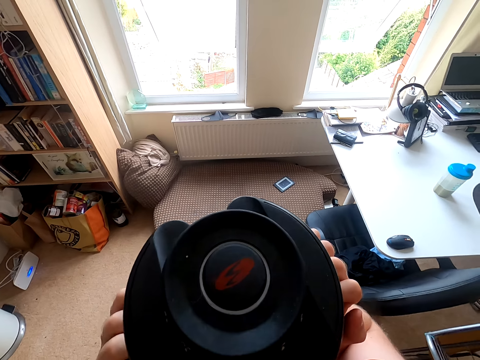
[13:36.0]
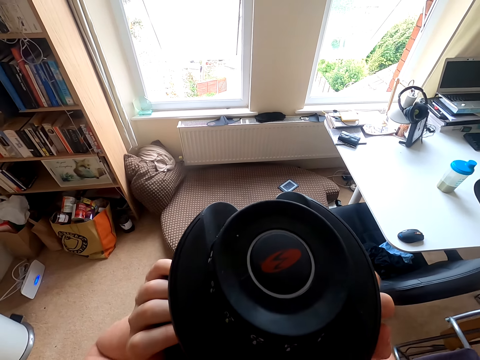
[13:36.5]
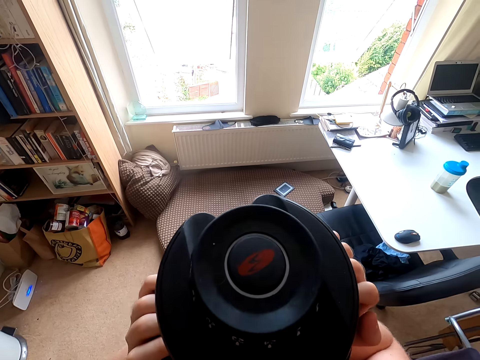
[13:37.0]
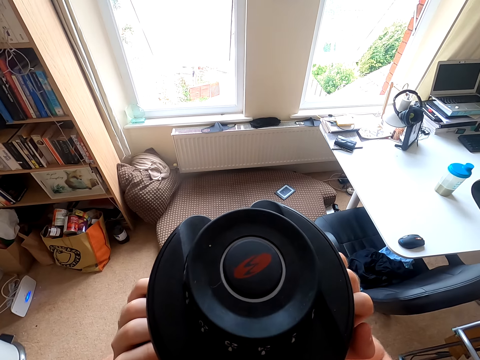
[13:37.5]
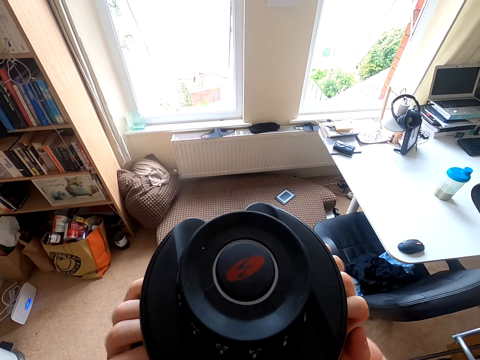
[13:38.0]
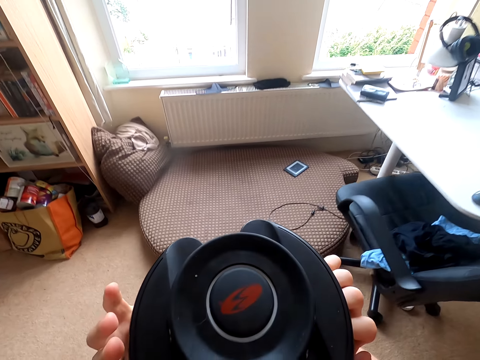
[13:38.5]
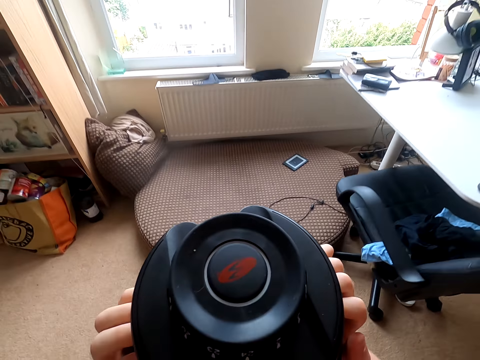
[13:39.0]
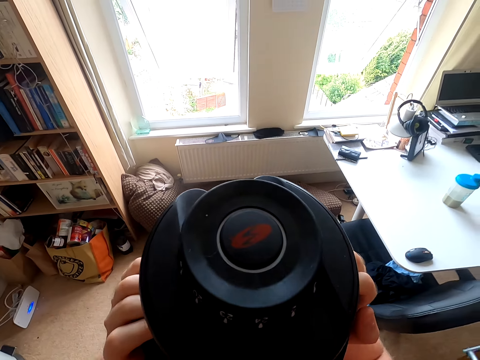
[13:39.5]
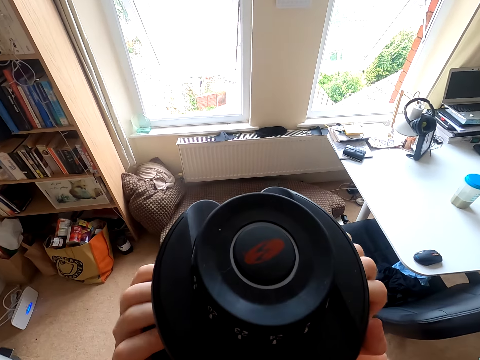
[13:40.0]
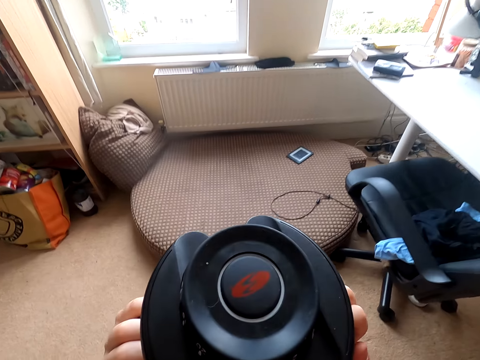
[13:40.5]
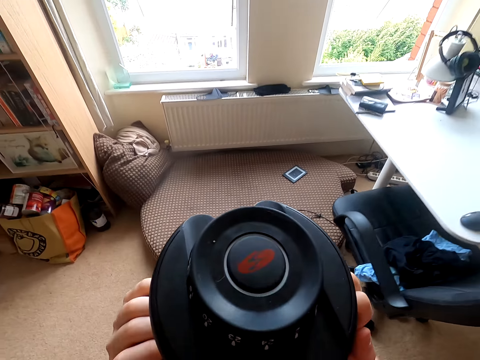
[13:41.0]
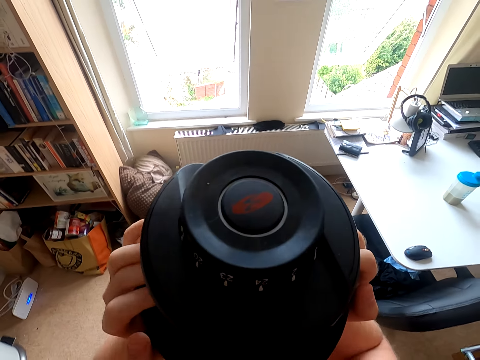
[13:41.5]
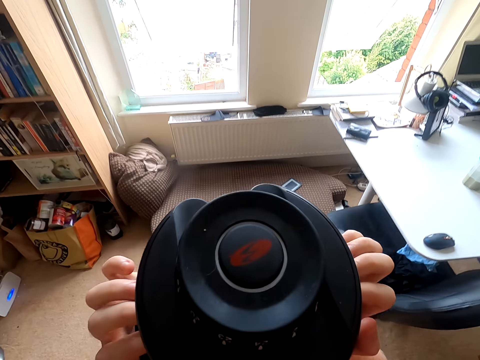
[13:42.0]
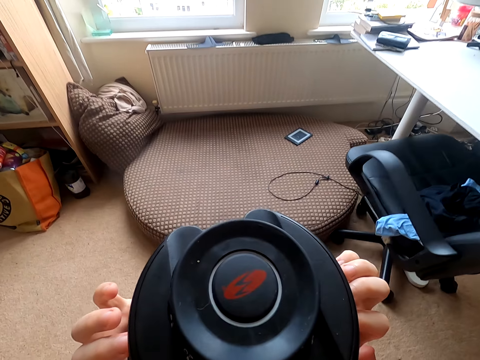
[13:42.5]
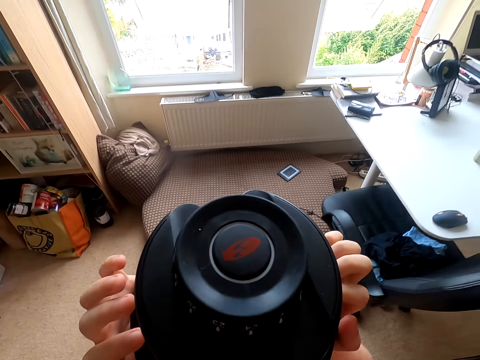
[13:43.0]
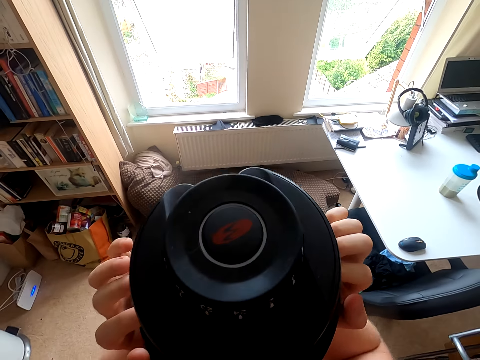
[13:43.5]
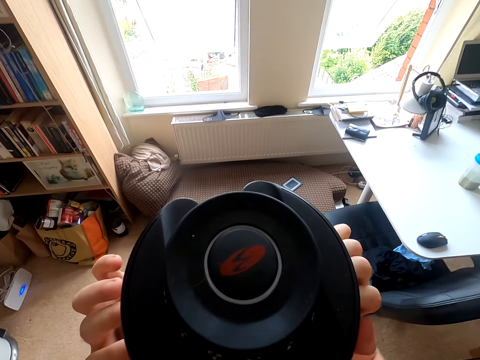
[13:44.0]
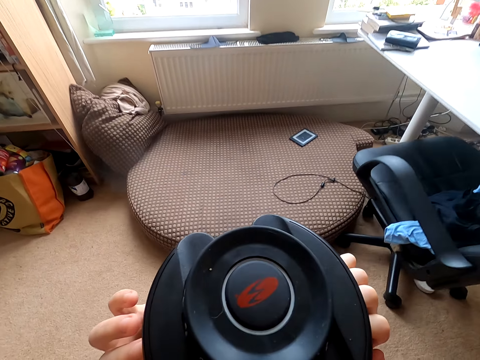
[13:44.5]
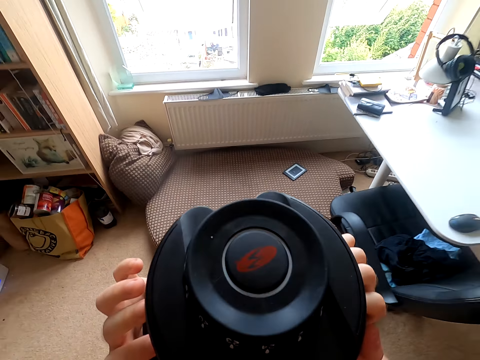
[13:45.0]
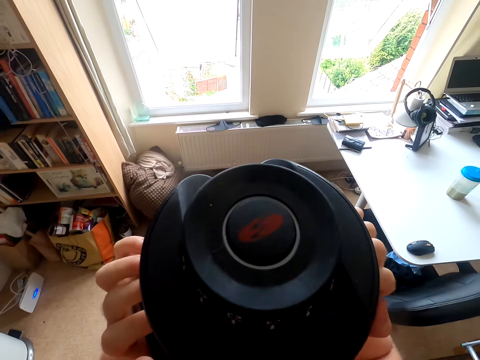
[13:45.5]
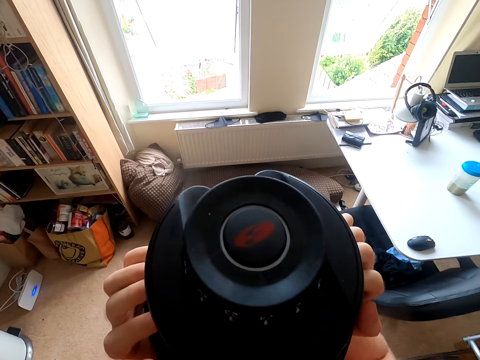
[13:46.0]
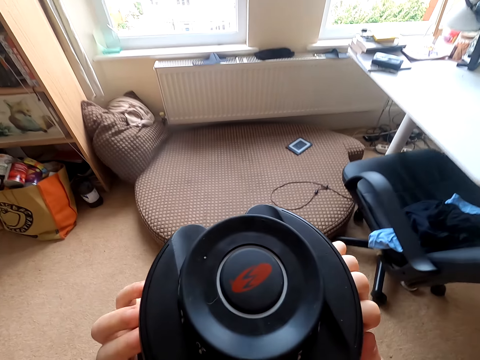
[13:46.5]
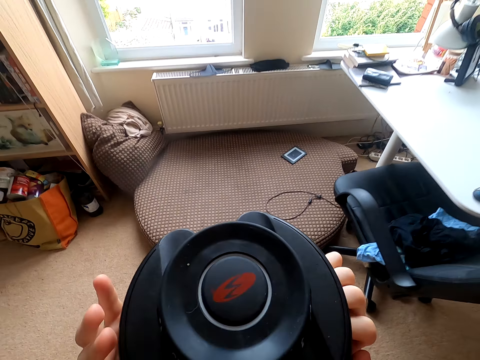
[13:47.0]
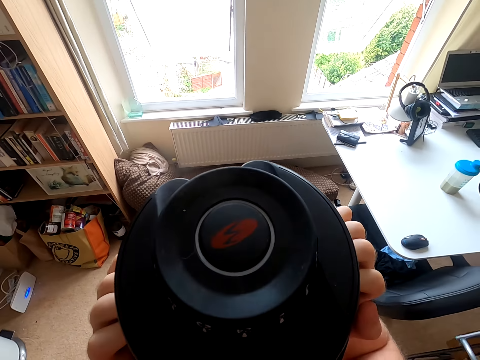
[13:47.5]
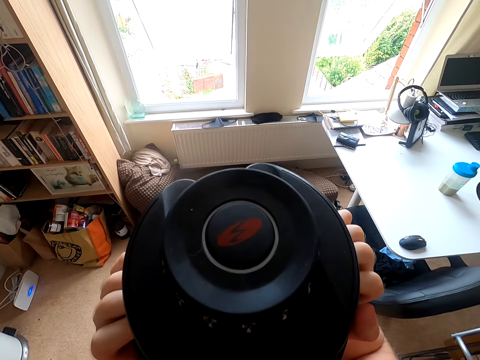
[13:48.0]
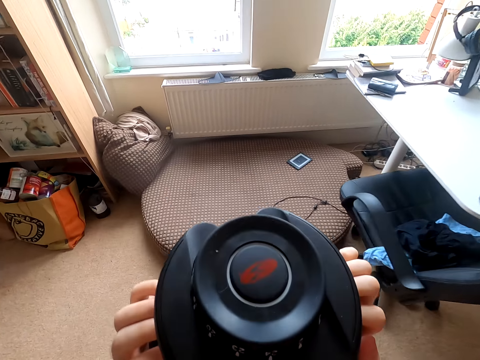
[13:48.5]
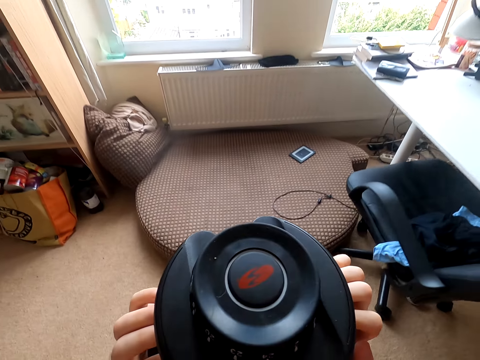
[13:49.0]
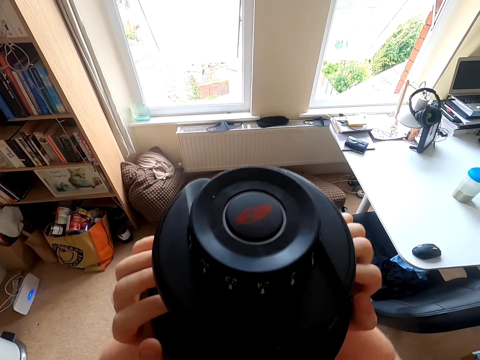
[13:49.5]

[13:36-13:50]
The camera wearer puts the dumbbell down, lifts the dumbbell, puts the dumbbell down, lifts up the dumbbell, puts the dumbbell down, lifts up the dumbbell, puts the dumbbell down, lifts up the dumbbell, puts the dumbbell down, lifts up the dumbbell and puts the dumbbell down.

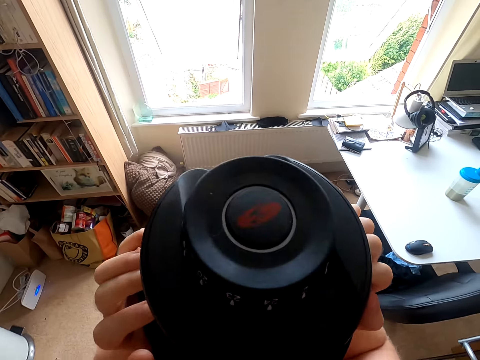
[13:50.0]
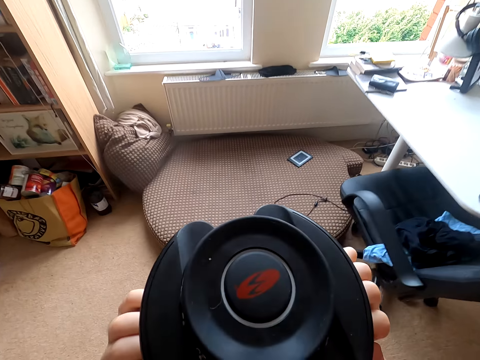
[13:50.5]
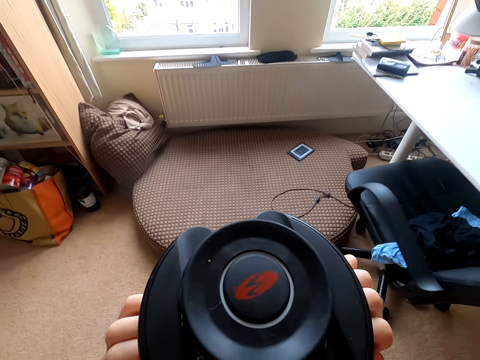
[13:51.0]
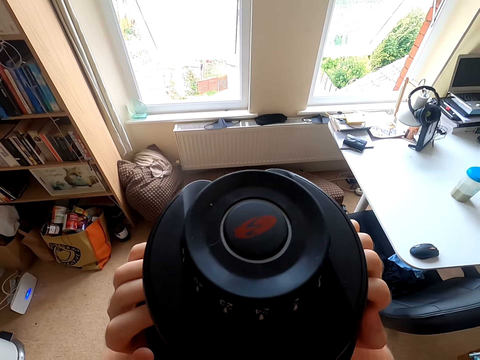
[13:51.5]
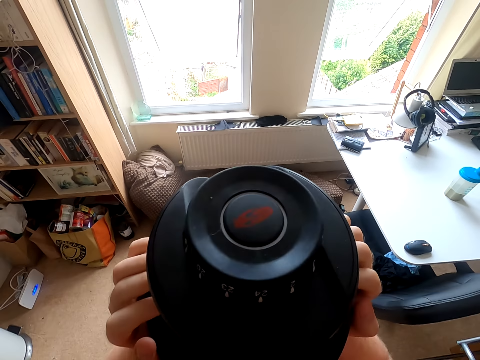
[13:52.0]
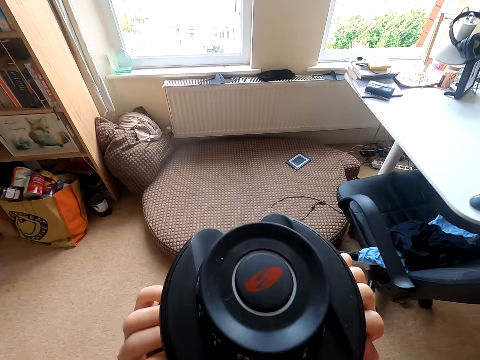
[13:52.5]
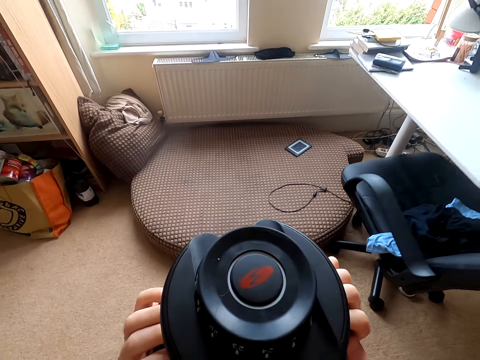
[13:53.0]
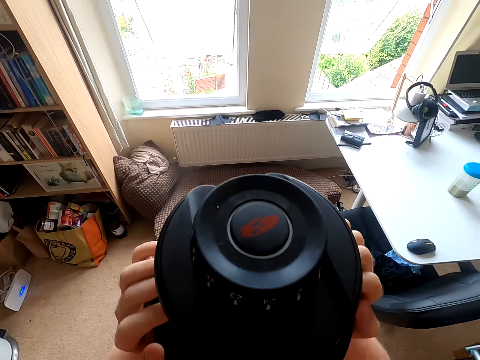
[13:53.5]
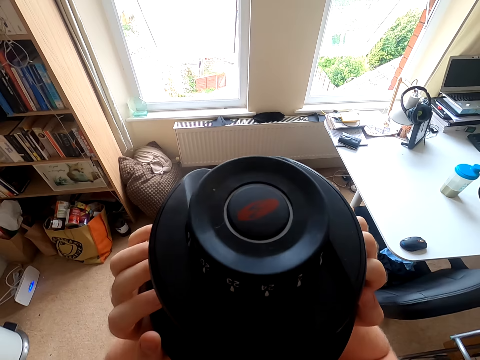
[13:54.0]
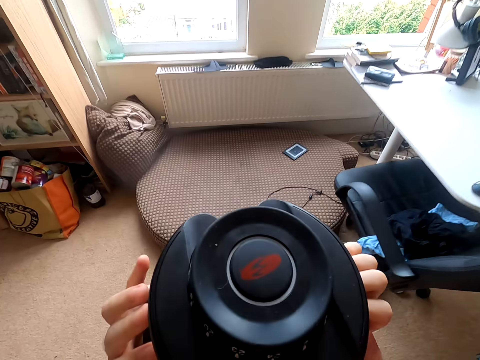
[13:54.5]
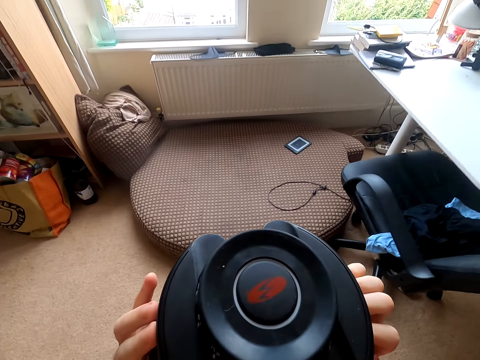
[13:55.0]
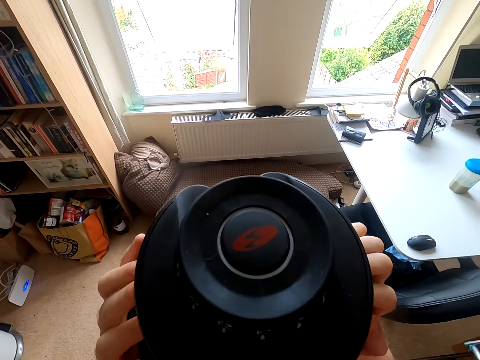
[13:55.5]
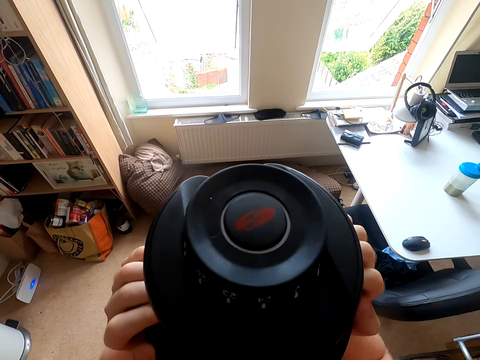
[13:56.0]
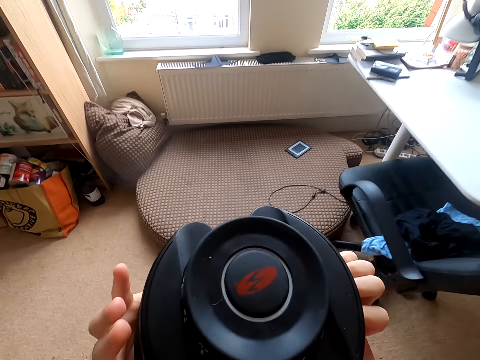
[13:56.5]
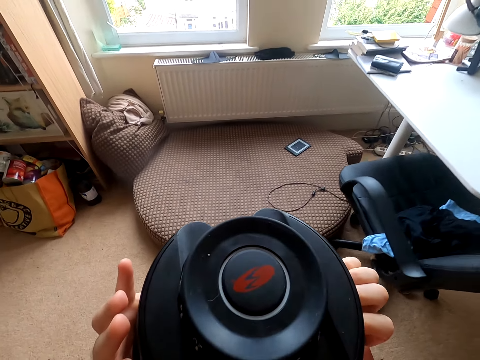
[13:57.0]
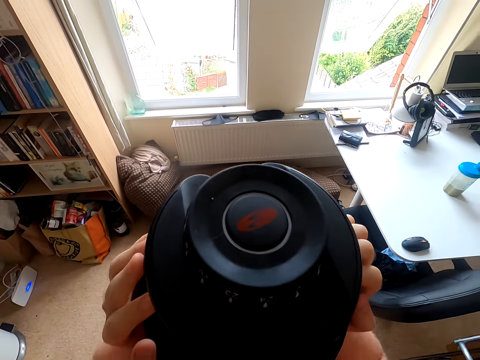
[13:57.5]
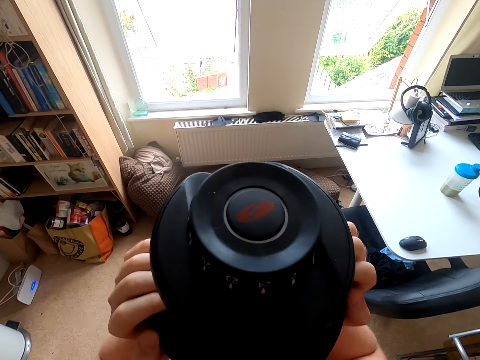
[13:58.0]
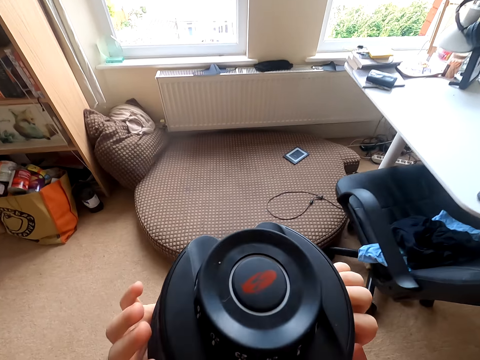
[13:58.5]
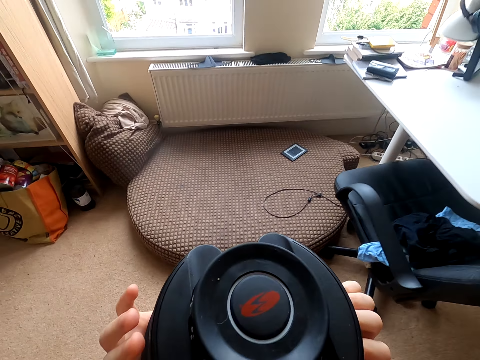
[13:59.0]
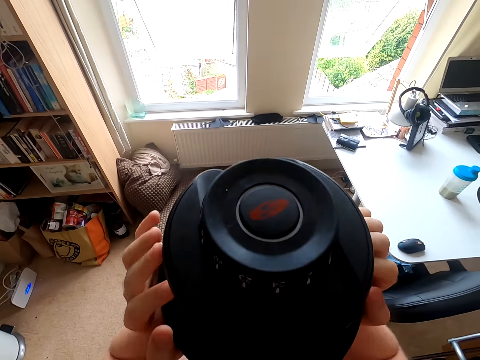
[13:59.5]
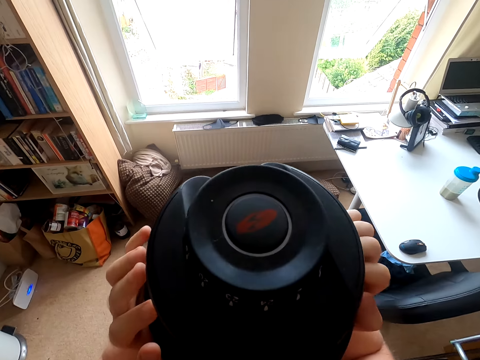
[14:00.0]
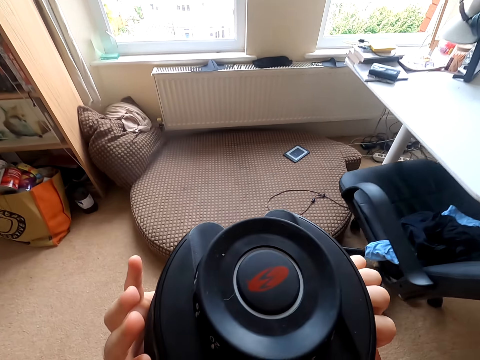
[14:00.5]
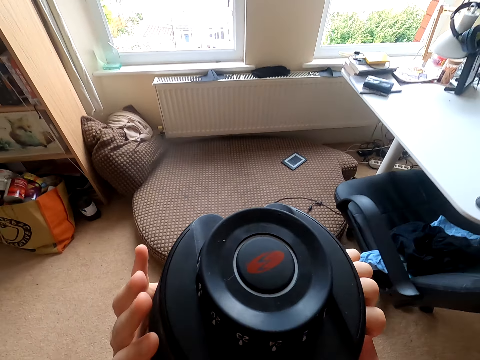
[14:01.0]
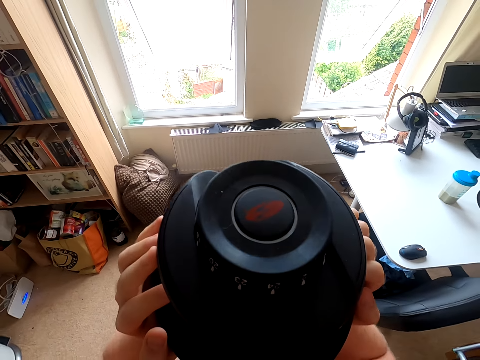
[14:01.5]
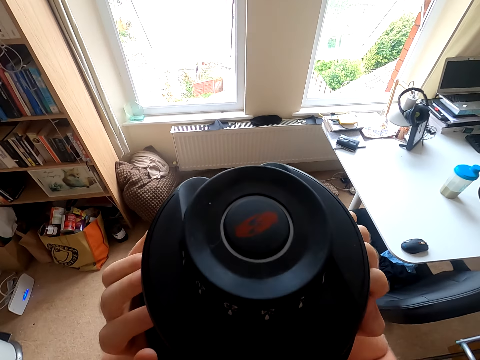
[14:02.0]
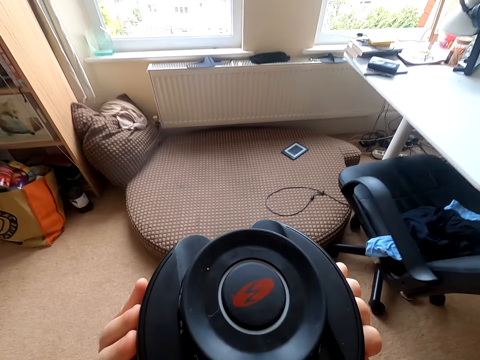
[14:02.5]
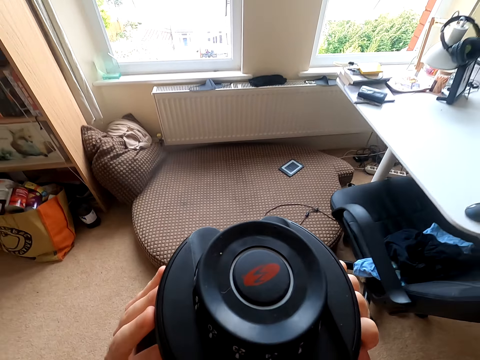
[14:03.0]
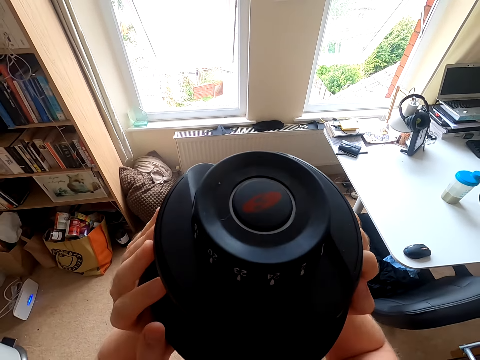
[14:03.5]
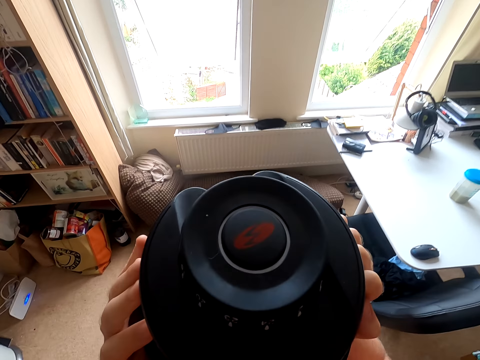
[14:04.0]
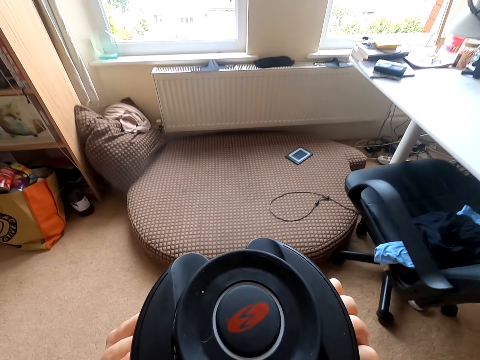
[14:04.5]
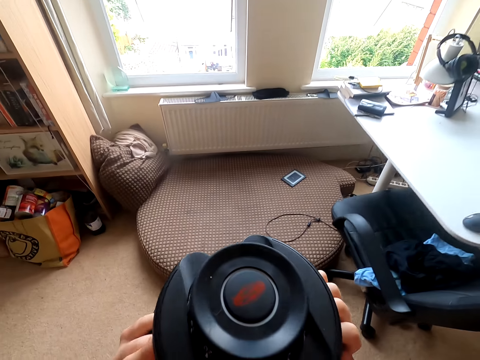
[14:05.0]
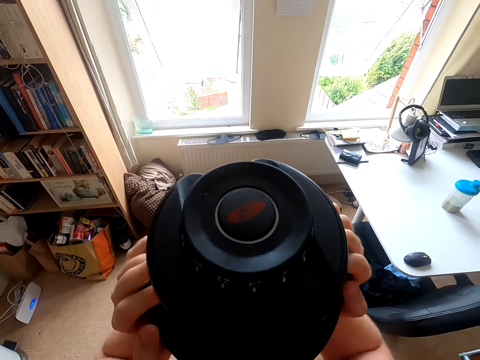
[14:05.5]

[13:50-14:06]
The camera wearer lifts up the dumbbell, puts the dumbbell down, lifts up the dumbbell, puts the dumbbell down, lifts up the dumbbell, puts the dumbbell down, lifts up the dumbbell, puts the dumbbell down, lifts up the dumbbell, puts the dumbbell down, lifts up the dumbbell, puts the dumbbell down, lifts up the dumbbell, puts the dumbbell down, lifts up the dumbbell, puts the dumbbell down and lifts up the dumbbell.
